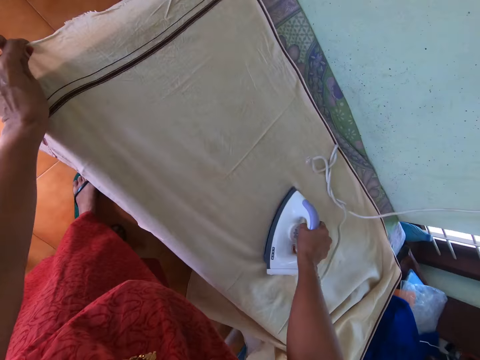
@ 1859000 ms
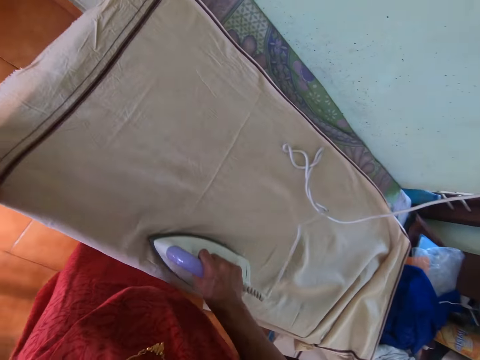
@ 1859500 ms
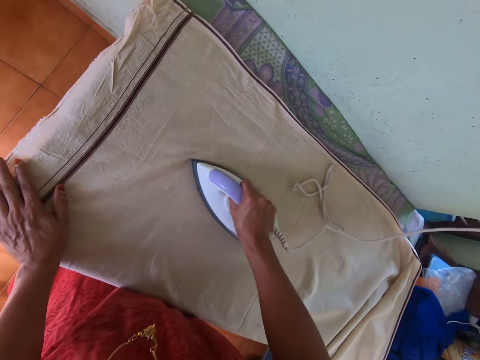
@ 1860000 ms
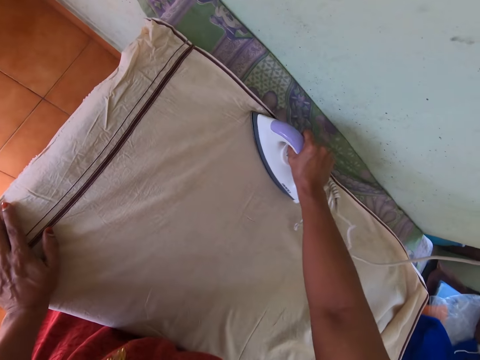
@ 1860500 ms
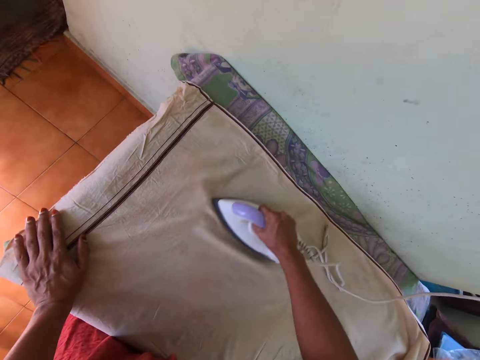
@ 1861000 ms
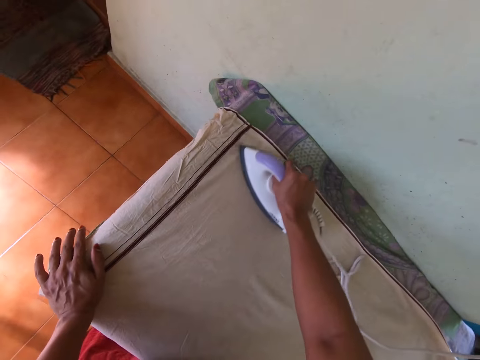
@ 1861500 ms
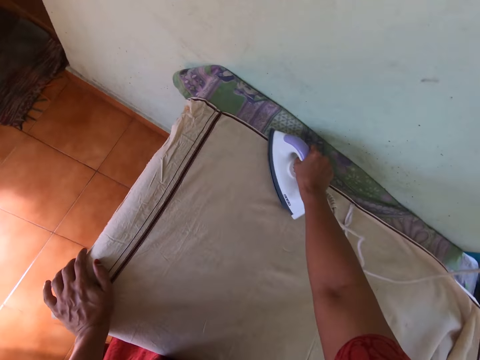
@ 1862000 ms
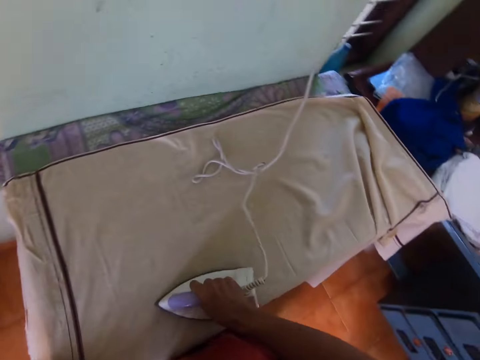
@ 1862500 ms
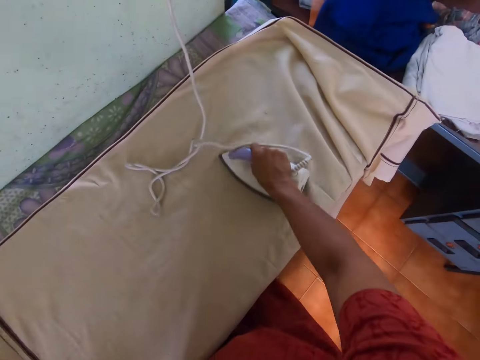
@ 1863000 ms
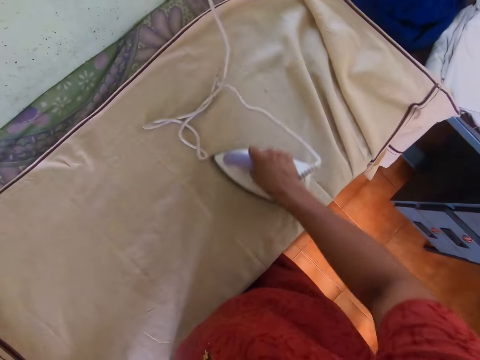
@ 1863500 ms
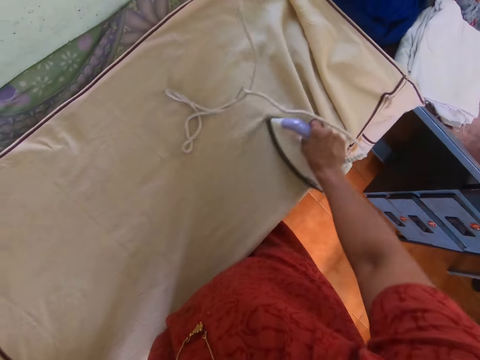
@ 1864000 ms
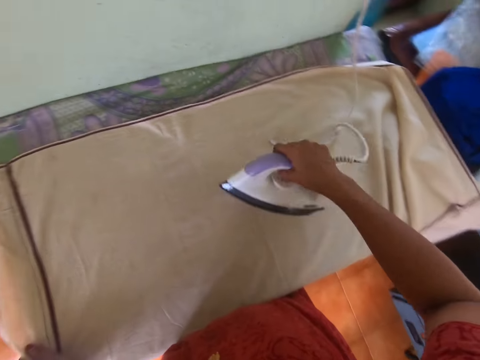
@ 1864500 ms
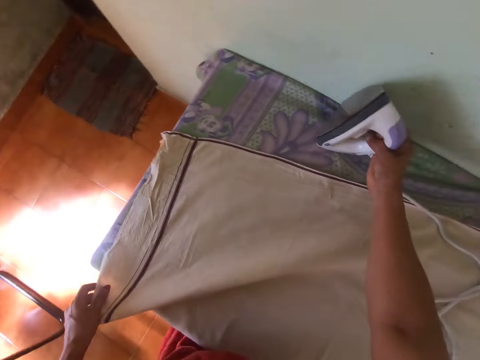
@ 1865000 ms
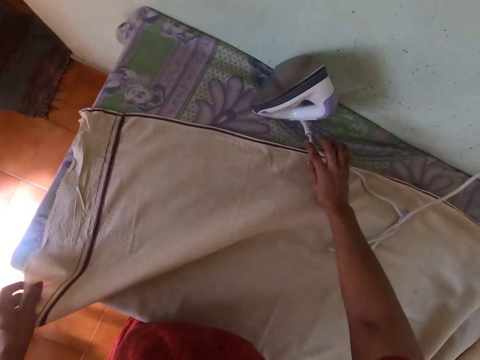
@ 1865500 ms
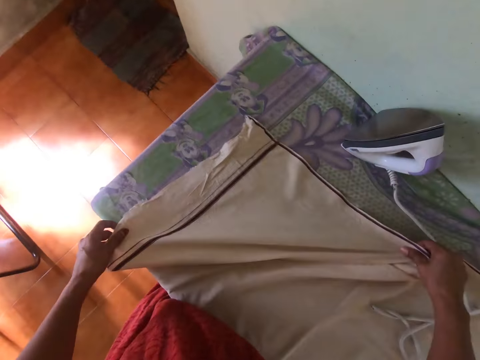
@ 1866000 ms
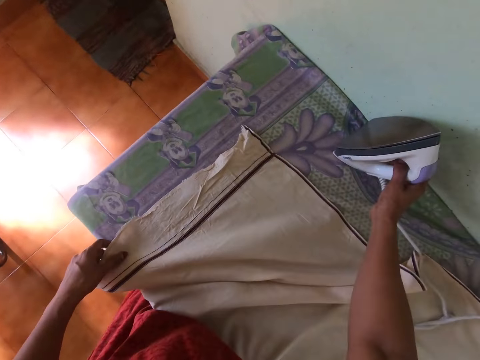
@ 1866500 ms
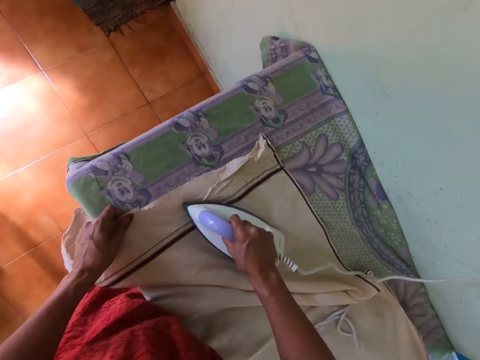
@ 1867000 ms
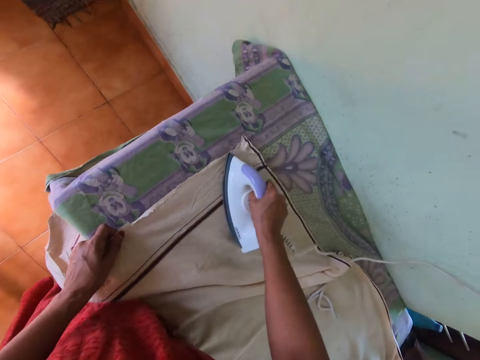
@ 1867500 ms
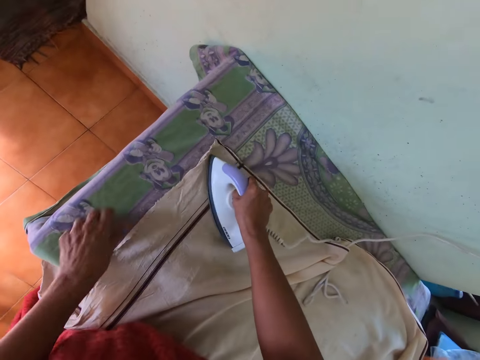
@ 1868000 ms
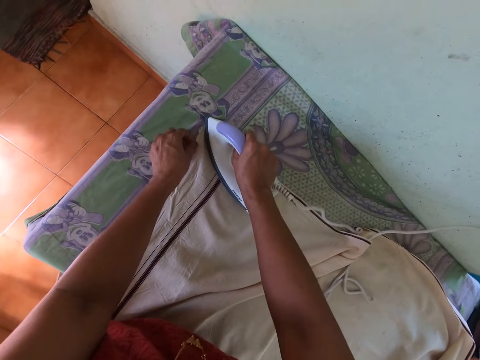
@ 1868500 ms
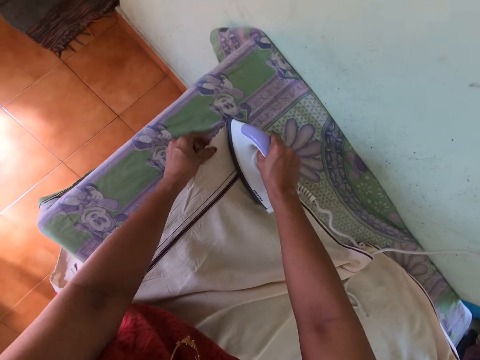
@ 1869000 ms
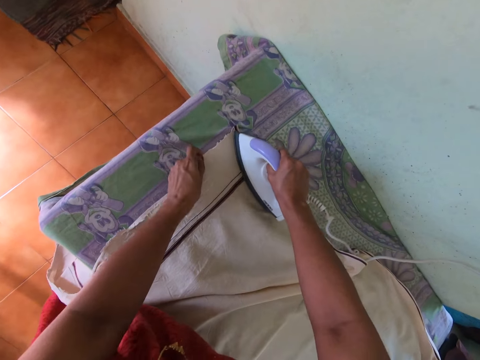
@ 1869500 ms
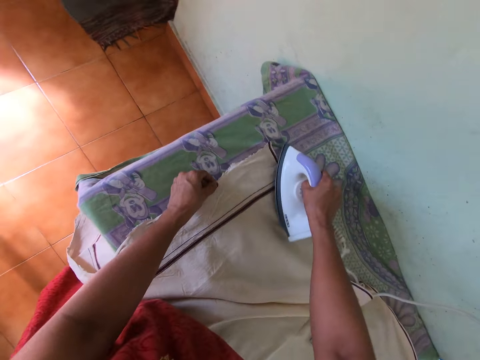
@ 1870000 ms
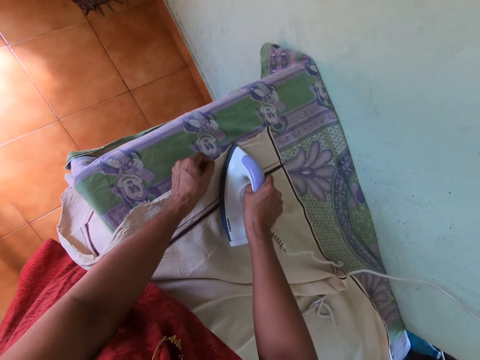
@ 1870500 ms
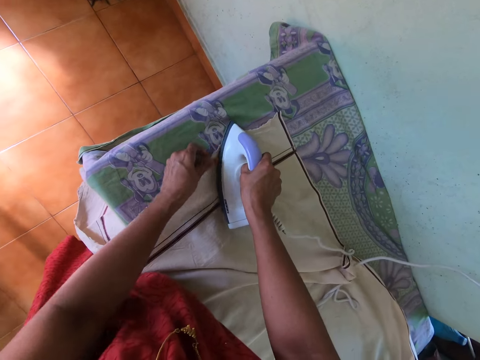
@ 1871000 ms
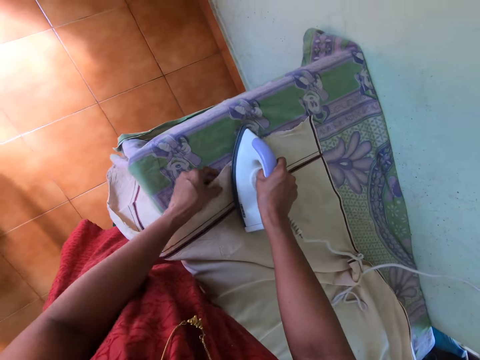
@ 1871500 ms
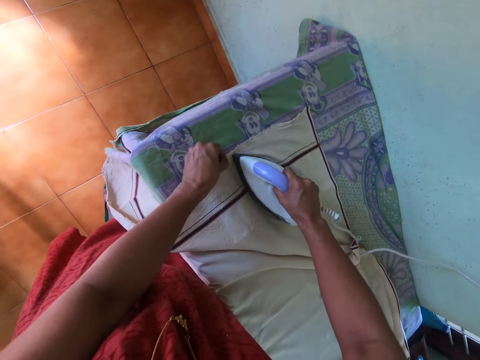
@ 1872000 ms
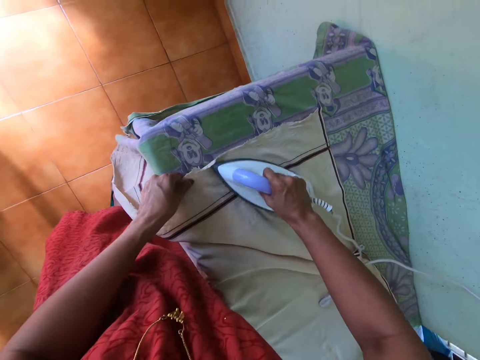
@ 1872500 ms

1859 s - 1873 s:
The camera wearer puts the electric iron in her right hand on the table. She adjusts the cloth on the table with both hands. She picks up the electric iron on the table with her right hand. She irons the cloth on the table with the electric iron in her right hand. She adjusts the cloth on the table with her left hand. She holds the iron cloth.

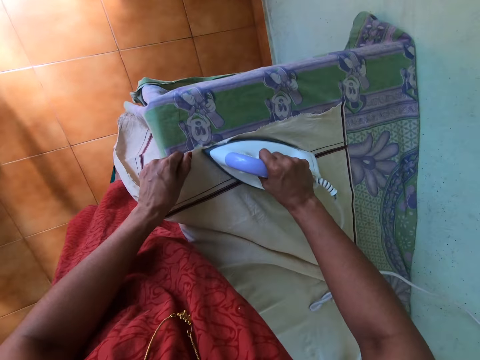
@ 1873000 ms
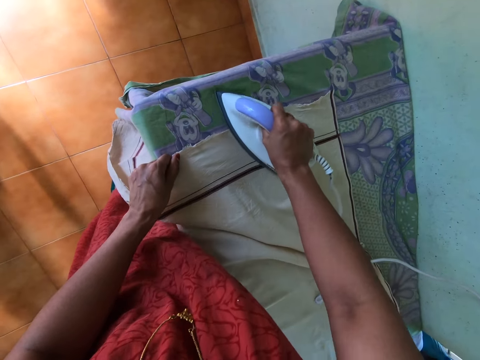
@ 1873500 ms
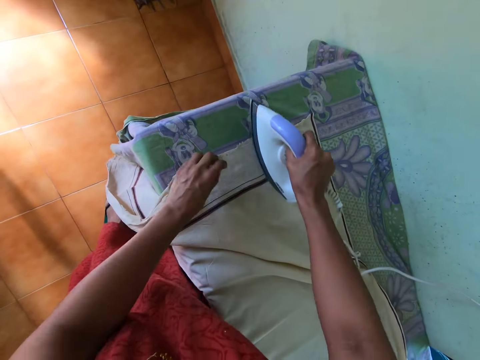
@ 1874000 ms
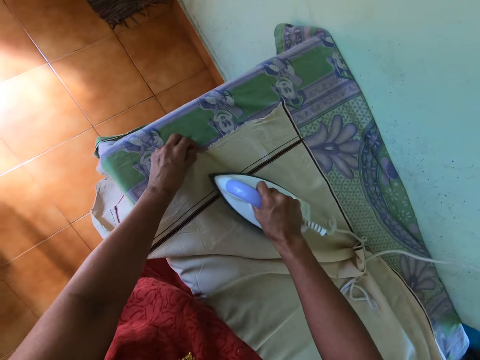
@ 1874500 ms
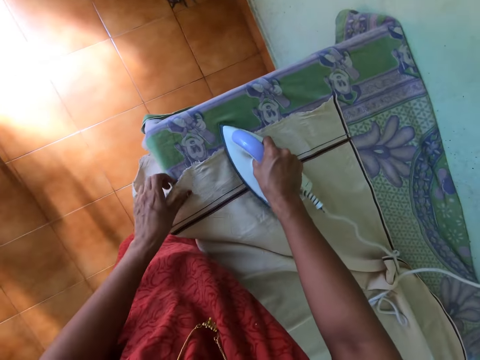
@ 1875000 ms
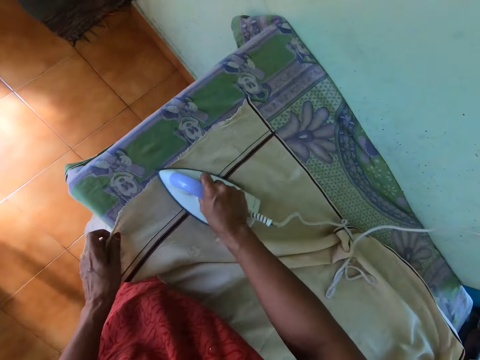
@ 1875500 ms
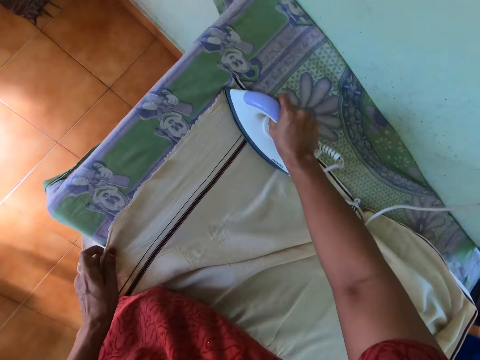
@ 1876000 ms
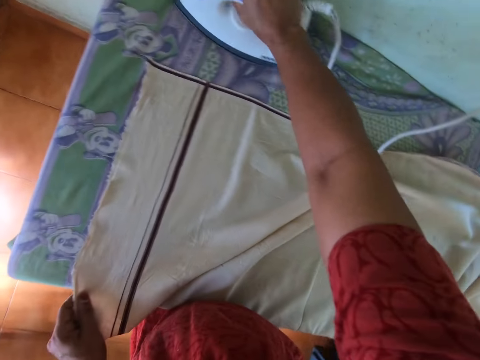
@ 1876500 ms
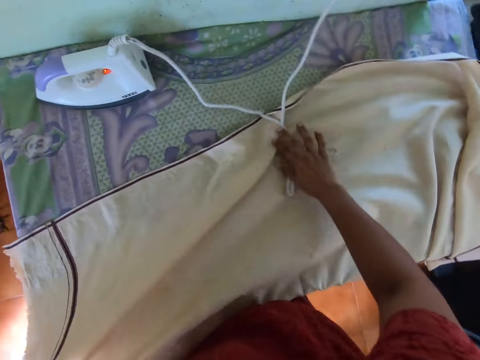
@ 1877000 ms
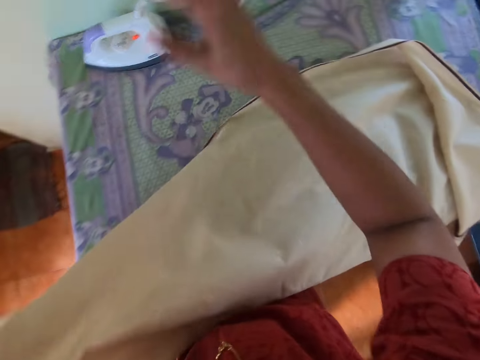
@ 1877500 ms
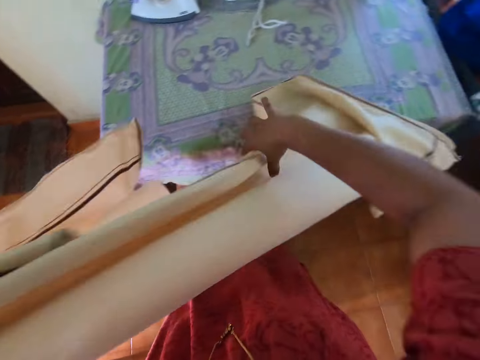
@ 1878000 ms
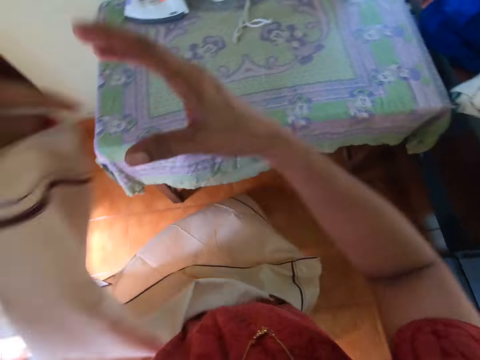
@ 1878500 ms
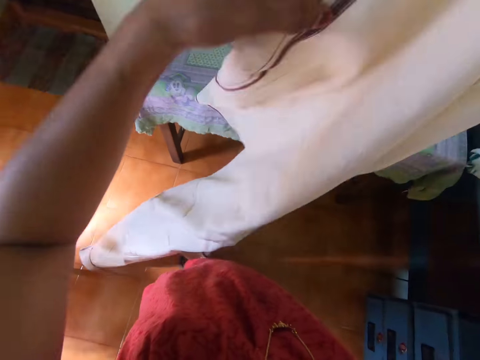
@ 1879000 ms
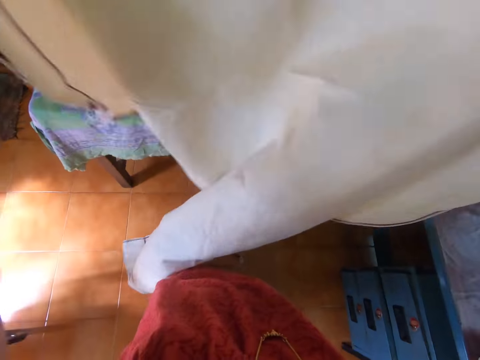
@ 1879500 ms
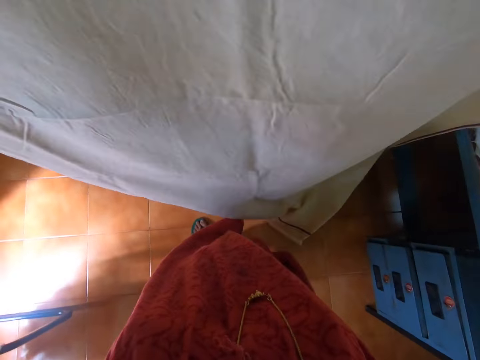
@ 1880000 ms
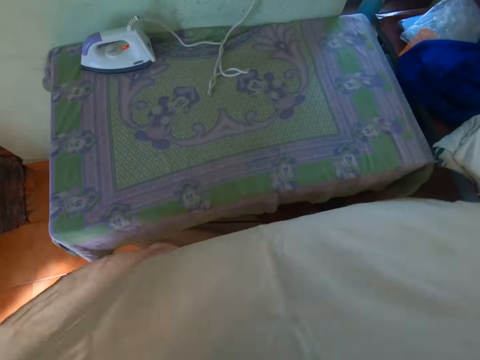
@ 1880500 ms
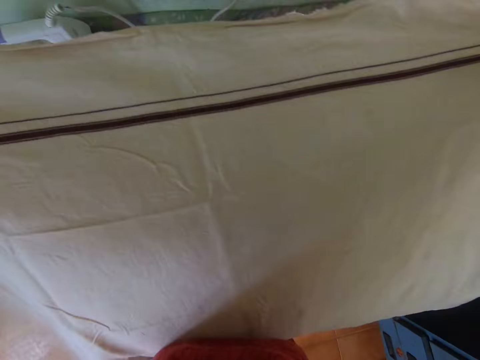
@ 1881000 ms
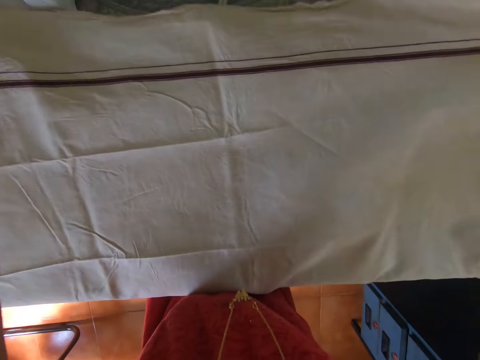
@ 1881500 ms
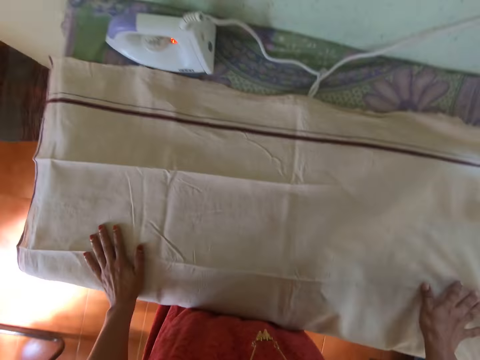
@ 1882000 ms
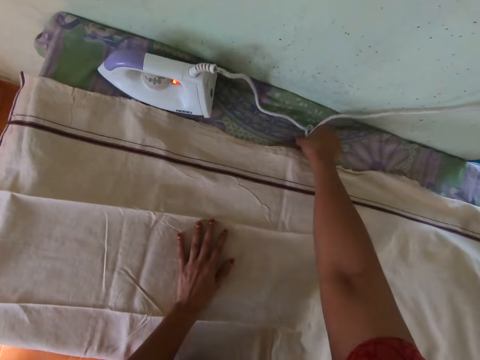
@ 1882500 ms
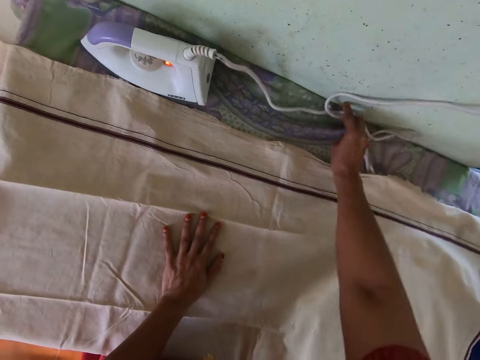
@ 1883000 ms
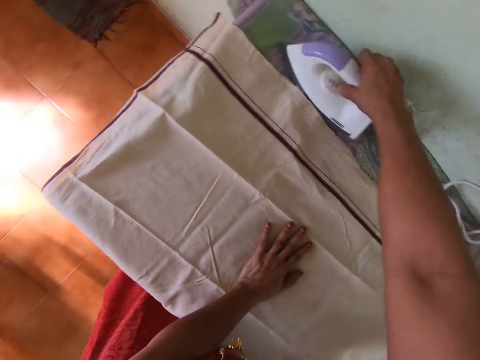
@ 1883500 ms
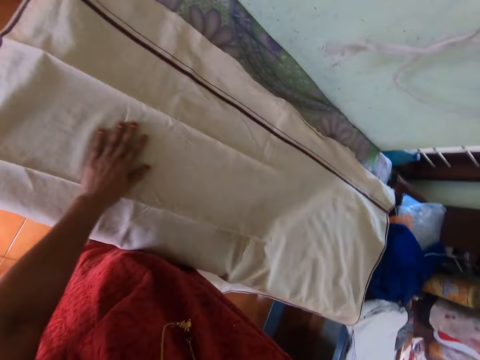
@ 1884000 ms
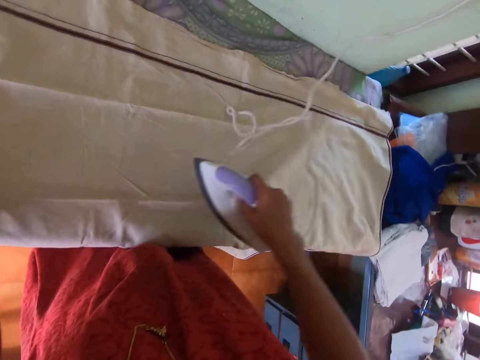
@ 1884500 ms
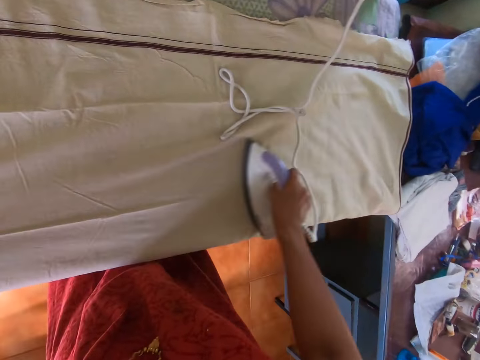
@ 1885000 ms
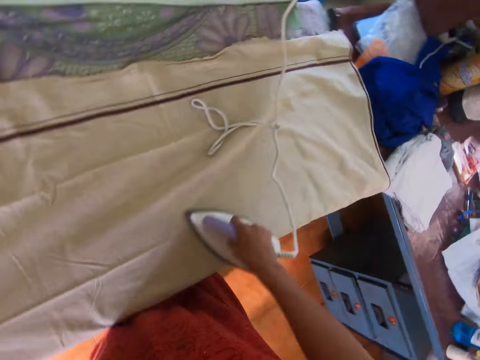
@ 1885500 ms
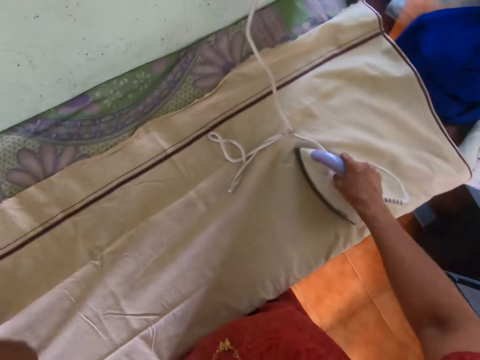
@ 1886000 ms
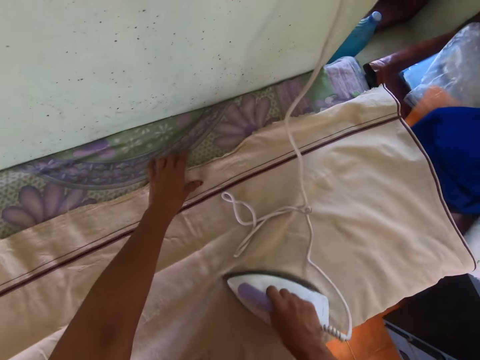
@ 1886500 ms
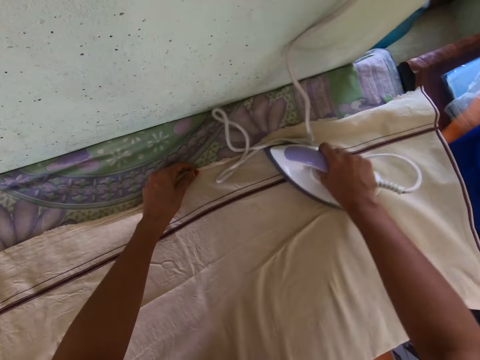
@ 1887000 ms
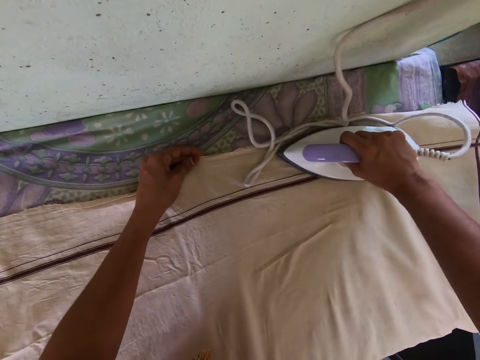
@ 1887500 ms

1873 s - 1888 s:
The camera wearer irons the cloth. She picks up the cloth on the table with her left hand. She puts the iron in her right hand on the table. She adjusts the wire of the electric iron on the table with her right hand. She adjusts the cloth with both hands. She lays the cloth in her hands on the table. She stretches the linen. She adjusts the wire on the table with her right hand. She holds the power cable. She picks up the electric iron on the table with her right hand. She irons the cloth on the table with the electric iron in her right hand. She holds the iron cloth. She adjusts the cloth on the table with her left hand.
